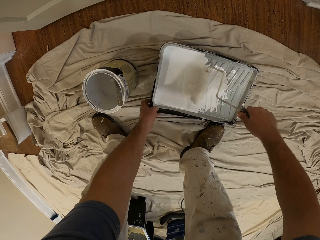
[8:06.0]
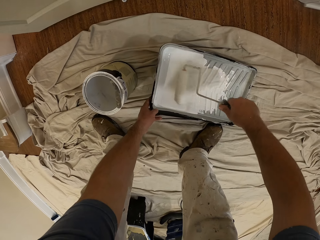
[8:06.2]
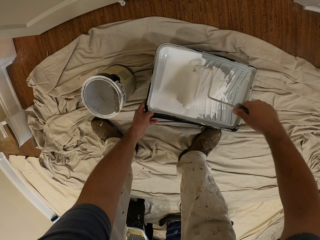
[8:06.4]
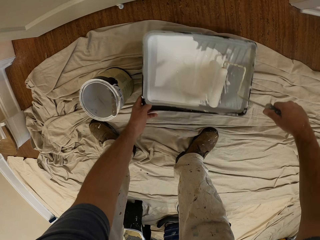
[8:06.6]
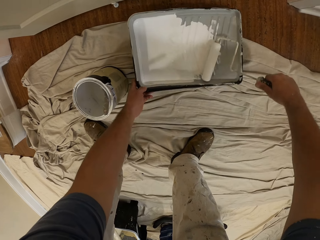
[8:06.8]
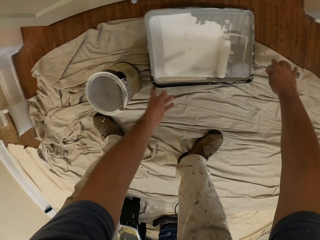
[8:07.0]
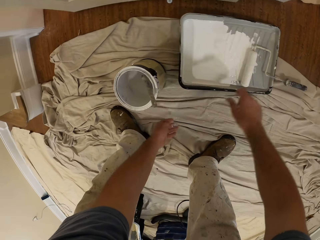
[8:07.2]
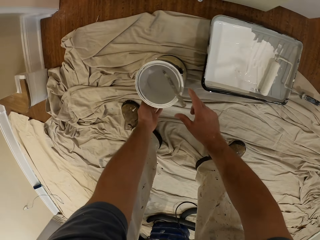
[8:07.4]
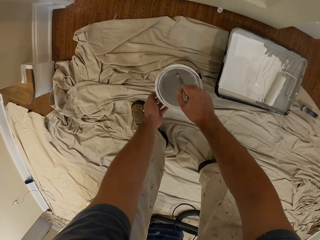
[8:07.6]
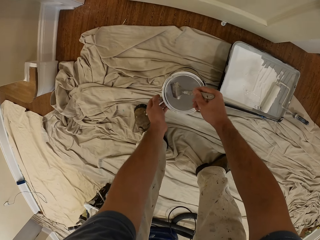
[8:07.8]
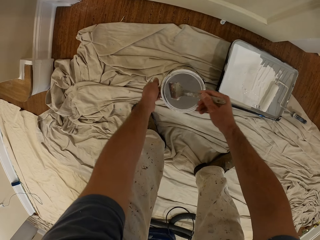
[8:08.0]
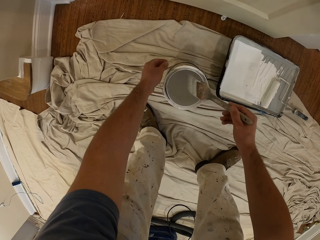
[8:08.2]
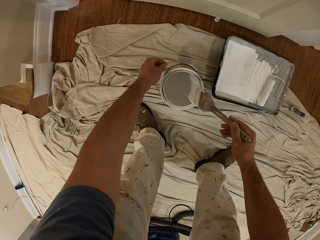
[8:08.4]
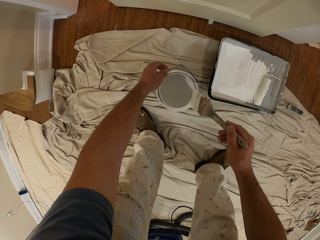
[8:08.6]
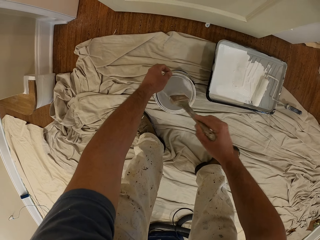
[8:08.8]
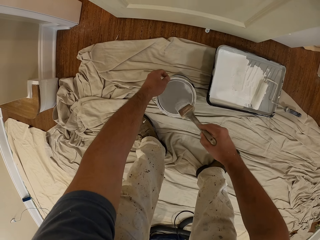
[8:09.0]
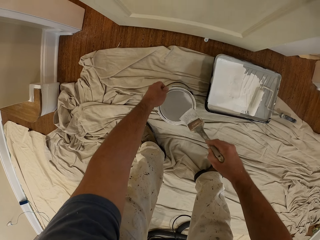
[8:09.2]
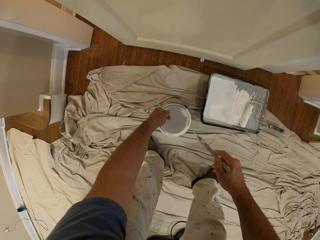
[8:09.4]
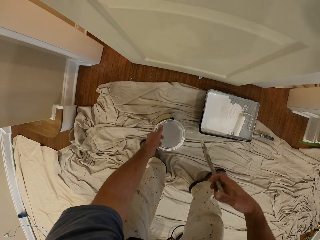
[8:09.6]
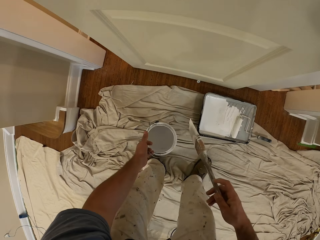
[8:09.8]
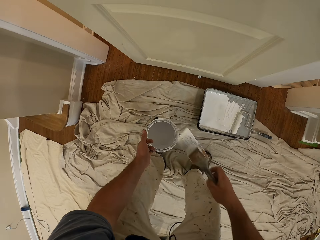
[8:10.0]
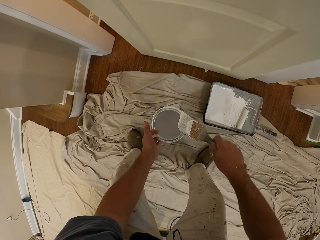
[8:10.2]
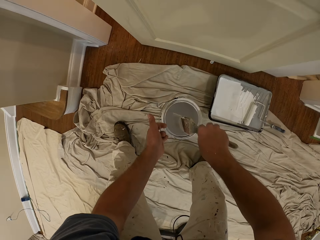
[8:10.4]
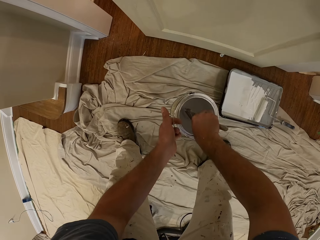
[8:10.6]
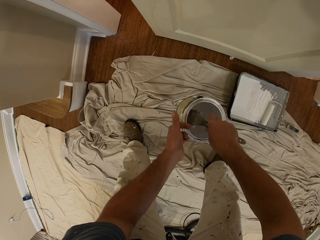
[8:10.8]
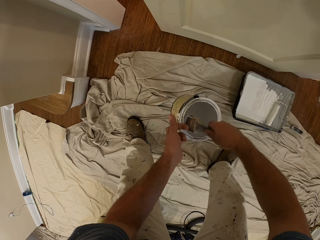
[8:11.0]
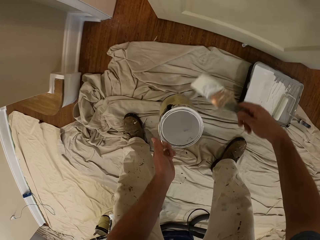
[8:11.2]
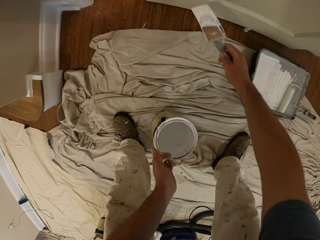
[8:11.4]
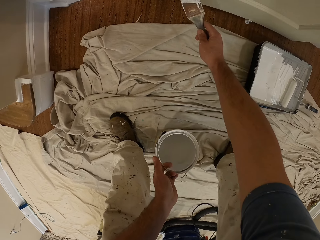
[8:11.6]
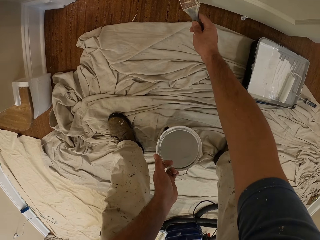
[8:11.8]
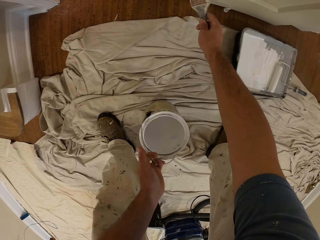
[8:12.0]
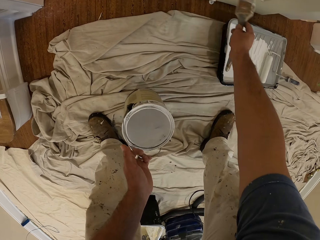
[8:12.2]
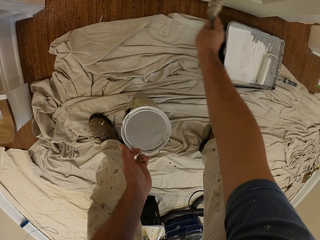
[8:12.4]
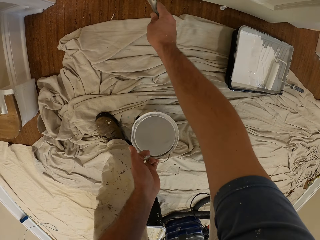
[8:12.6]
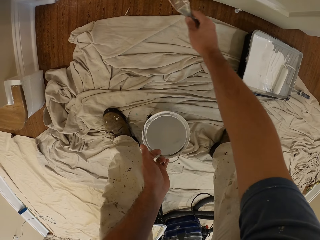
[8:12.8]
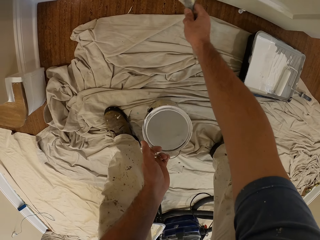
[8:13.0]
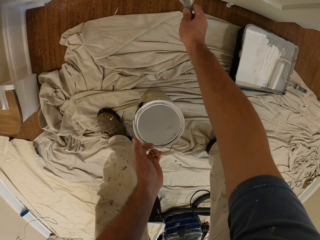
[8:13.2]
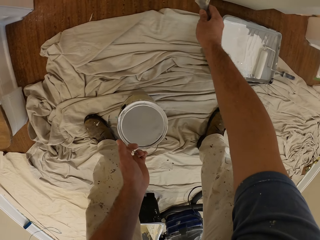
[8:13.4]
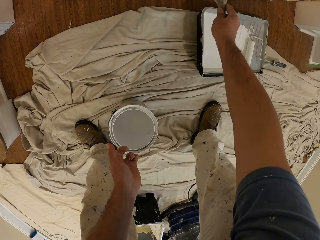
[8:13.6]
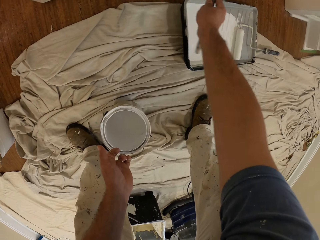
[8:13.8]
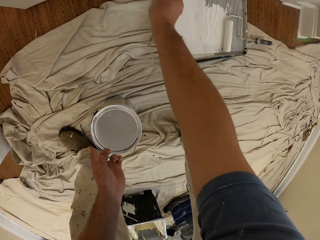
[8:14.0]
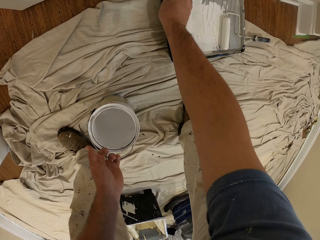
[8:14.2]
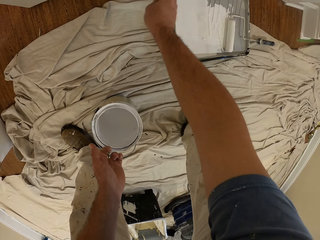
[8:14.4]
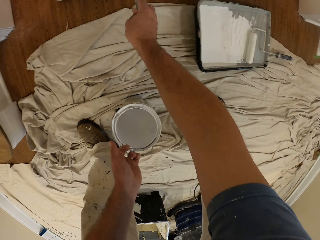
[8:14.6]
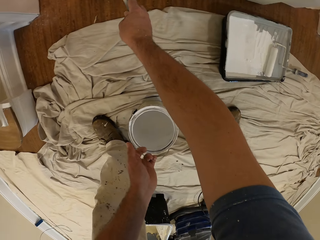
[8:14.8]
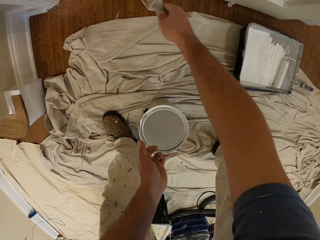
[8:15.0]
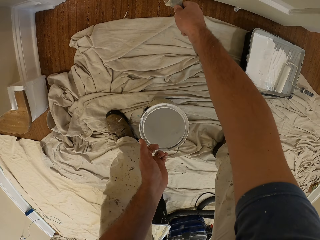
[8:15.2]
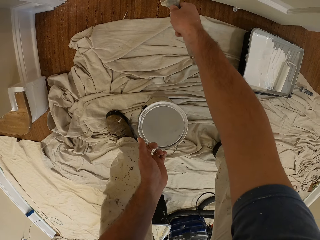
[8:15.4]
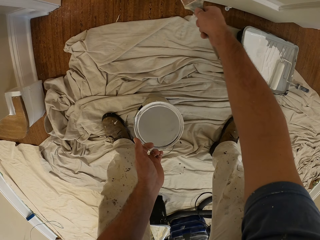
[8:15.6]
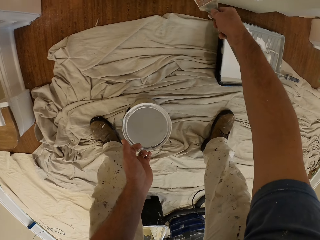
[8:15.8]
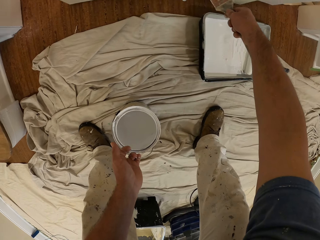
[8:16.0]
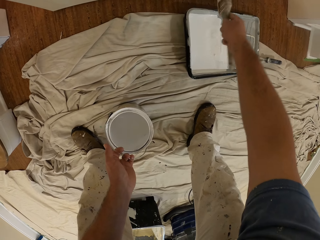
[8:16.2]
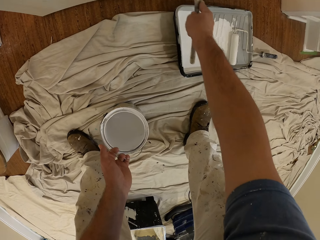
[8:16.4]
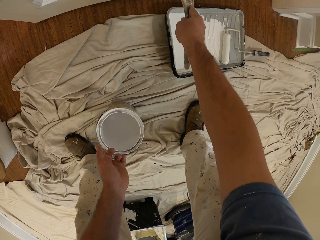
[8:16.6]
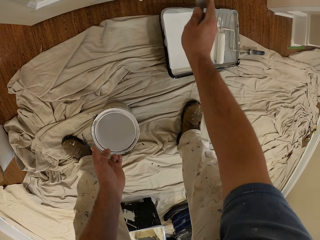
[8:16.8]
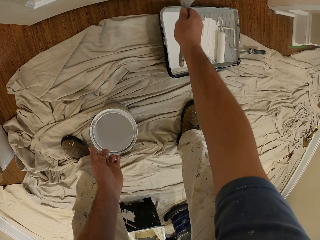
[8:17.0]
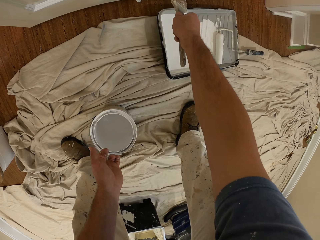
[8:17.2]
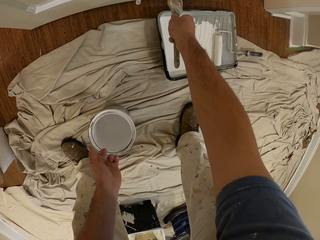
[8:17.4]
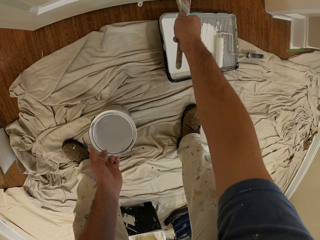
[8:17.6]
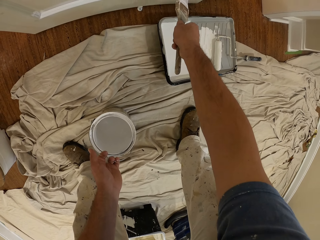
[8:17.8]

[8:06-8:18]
The camera wearer carries the paint container with his left hand. He puts the paint runner in the paint tin. He drops the paint container on the floor. He removes the paint brush from another paint container with his right hand. He rubs the paint brush over the tip of the paint container. He carries the paint container with his left hand. He inserts the paint brush into the paint container. He removes the paint brush from the paint container. He paints the door with the paint brush.

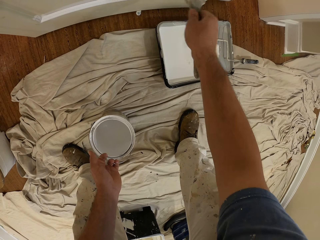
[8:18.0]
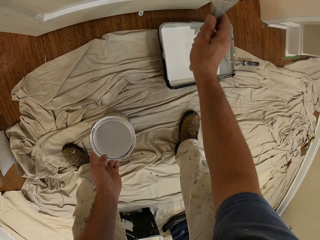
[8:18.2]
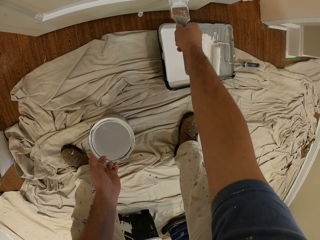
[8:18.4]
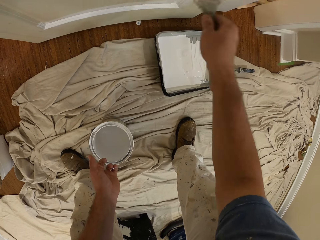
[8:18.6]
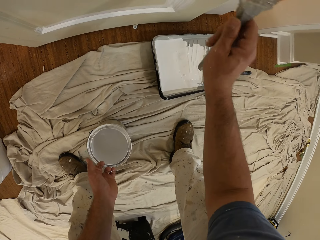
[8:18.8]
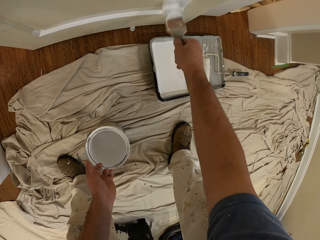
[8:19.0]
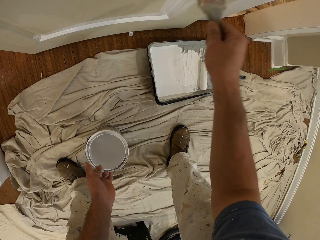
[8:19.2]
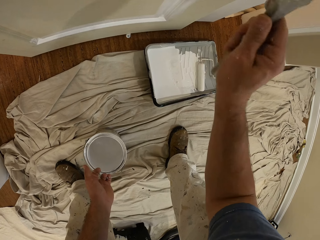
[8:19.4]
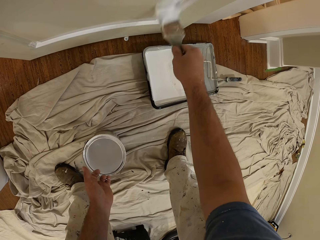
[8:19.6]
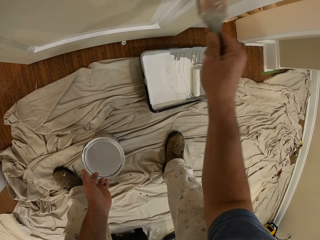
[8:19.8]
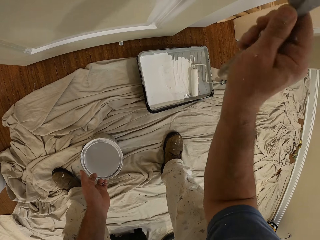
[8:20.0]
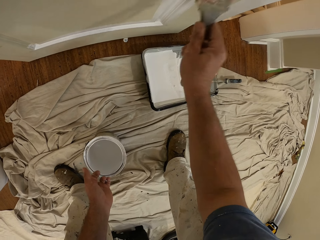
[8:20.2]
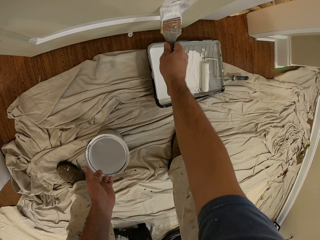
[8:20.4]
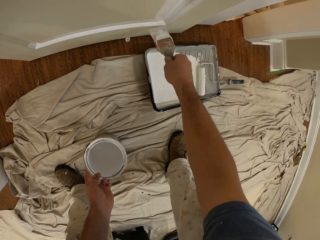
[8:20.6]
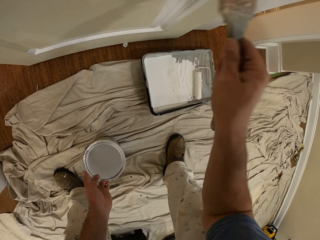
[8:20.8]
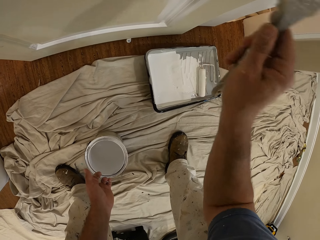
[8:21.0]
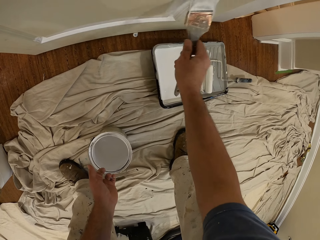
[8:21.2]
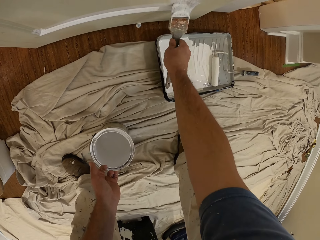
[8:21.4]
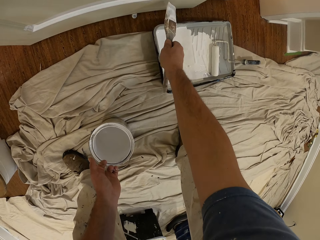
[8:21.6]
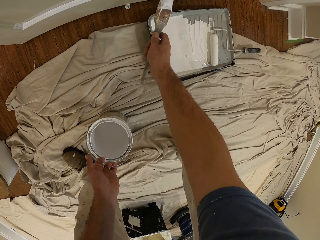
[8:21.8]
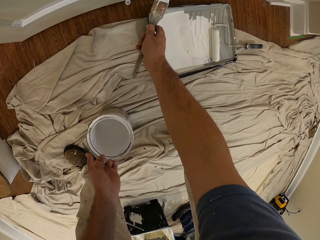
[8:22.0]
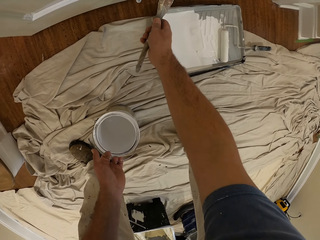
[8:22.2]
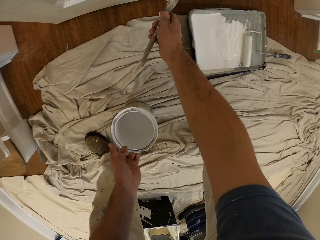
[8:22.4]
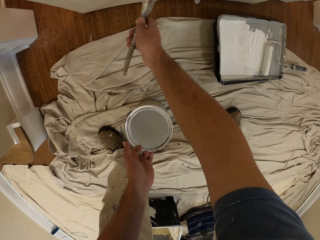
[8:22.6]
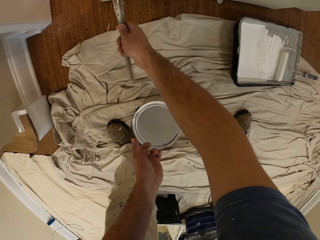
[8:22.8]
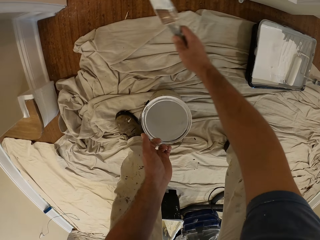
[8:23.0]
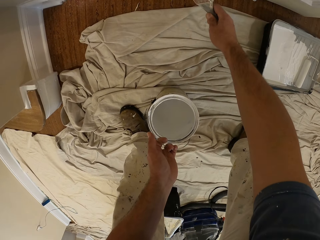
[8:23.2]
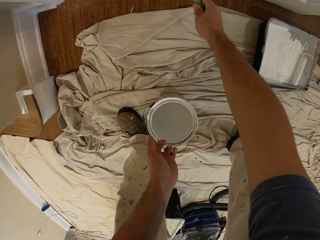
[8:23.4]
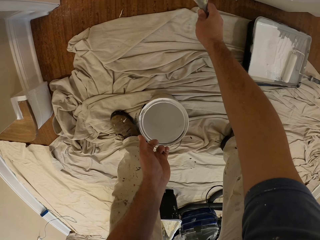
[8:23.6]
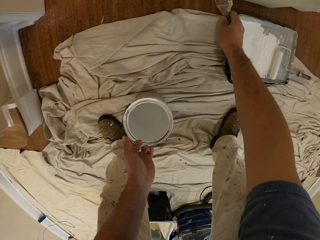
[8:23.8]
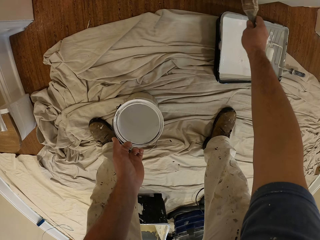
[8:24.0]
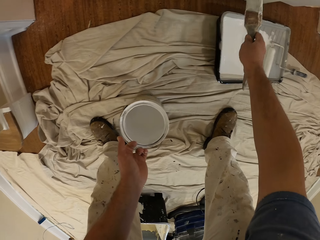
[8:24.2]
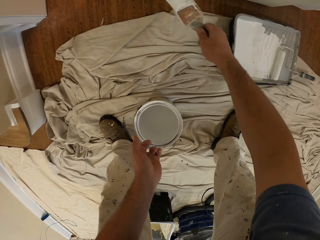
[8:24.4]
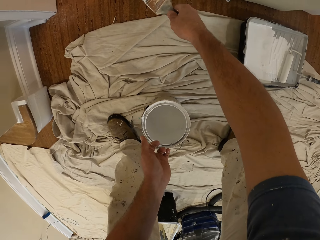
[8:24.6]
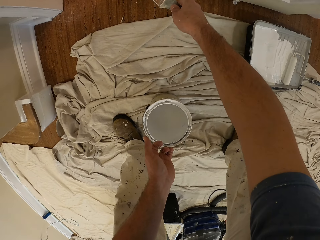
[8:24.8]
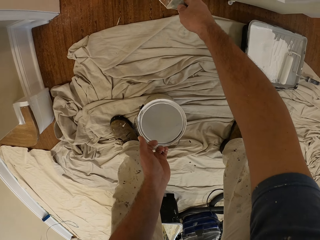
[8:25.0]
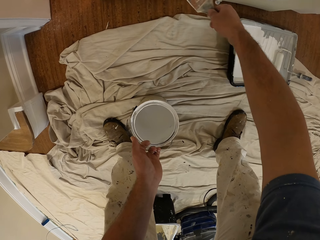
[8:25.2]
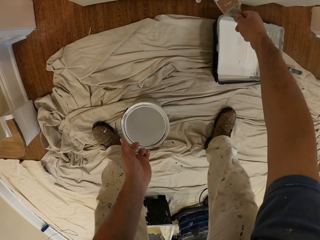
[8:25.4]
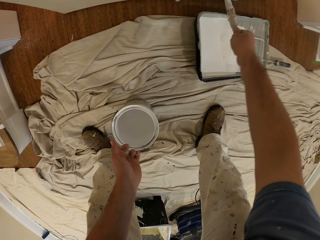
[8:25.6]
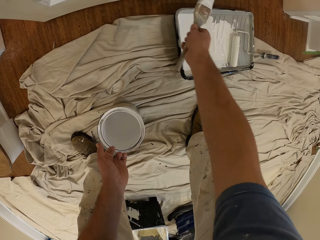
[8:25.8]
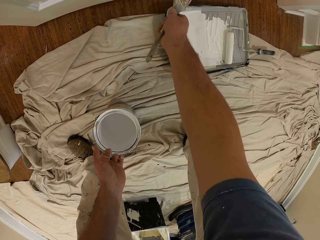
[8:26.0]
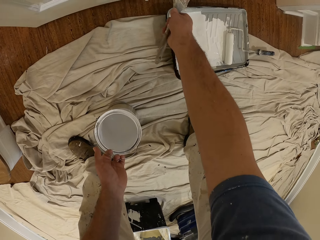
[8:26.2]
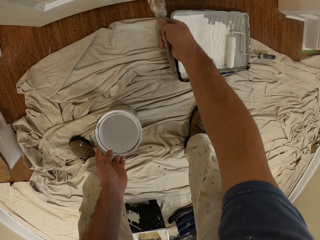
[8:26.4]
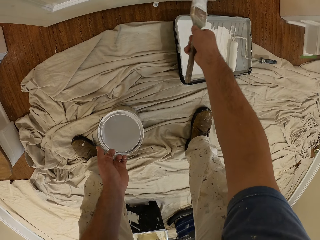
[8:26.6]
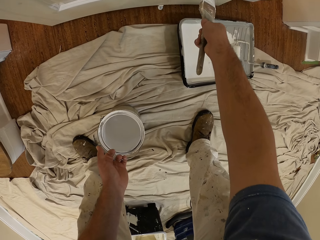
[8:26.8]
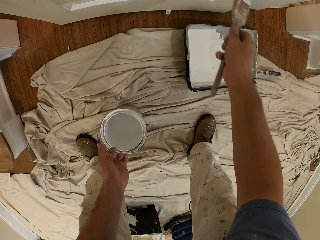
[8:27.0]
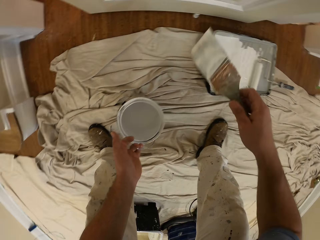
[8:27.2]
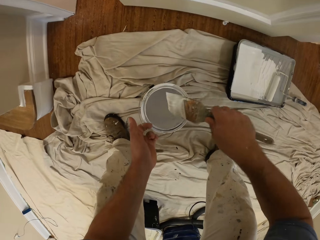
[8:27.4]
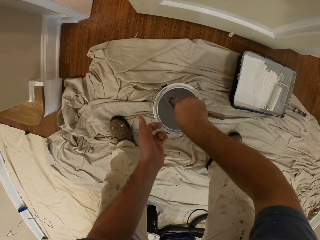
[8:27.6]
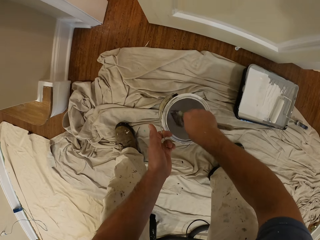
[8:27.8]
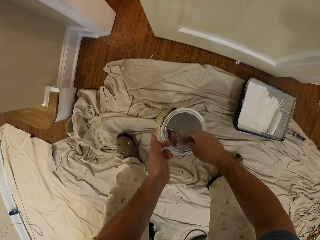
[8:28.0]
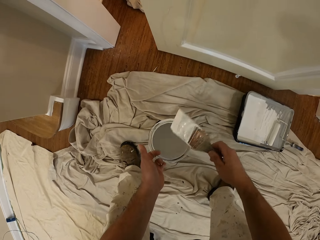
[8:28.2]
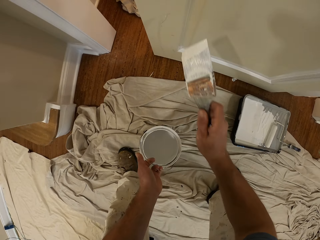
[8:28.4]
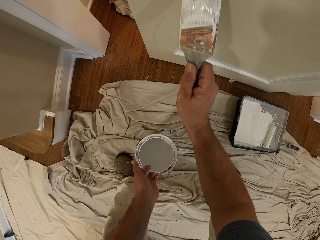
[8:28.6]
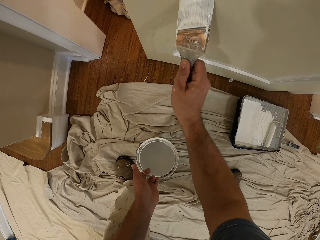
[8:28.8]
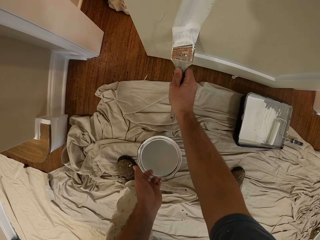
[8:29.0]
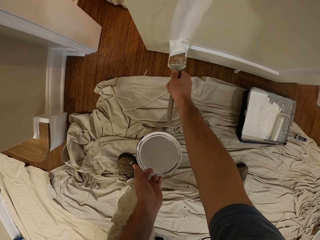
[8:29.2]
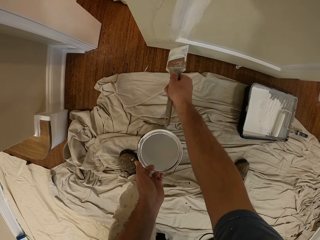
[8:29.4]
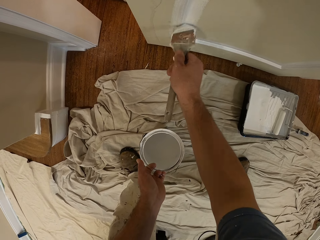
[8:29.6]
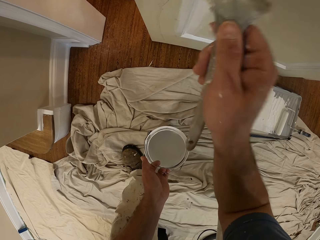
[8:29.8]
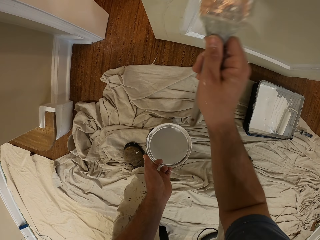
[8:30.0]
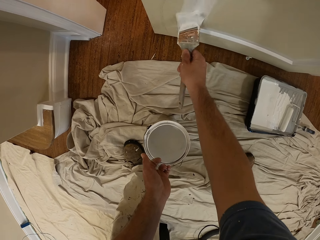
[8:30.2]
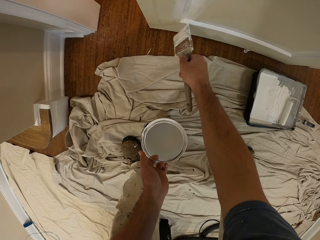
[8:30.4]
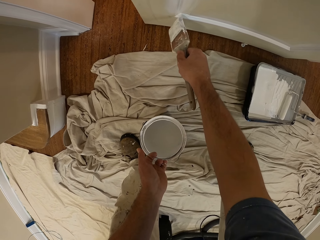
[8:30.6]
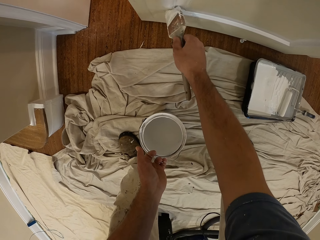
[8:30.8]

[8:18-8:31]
The camera wearer removes the paint brush from the door. They insert the paint brush into the paint container. They remove the paint brush from the paint container. They paint the door with the paint brush.
